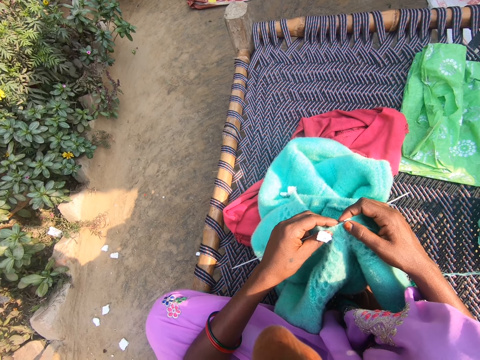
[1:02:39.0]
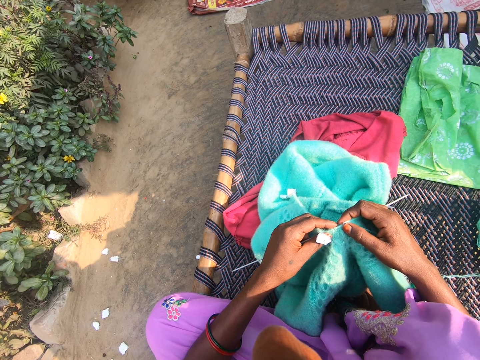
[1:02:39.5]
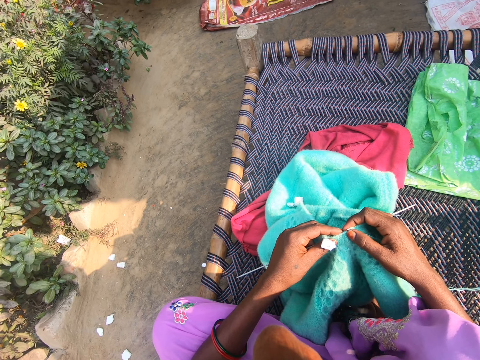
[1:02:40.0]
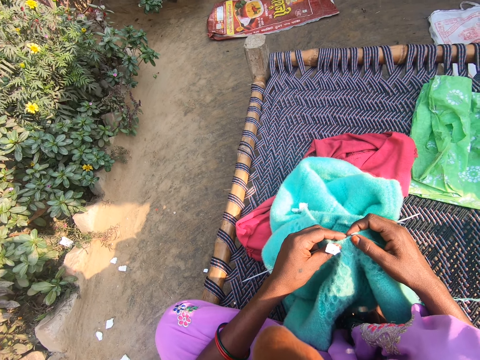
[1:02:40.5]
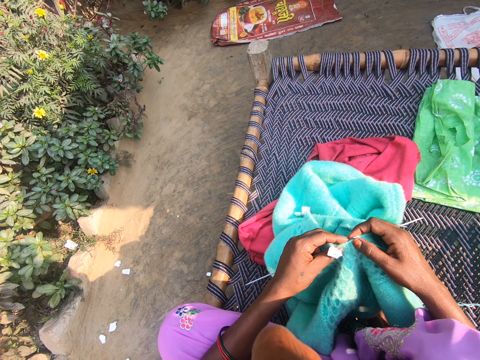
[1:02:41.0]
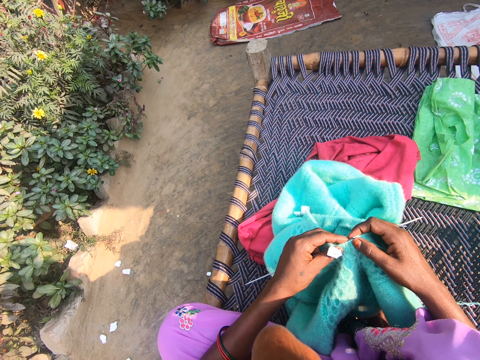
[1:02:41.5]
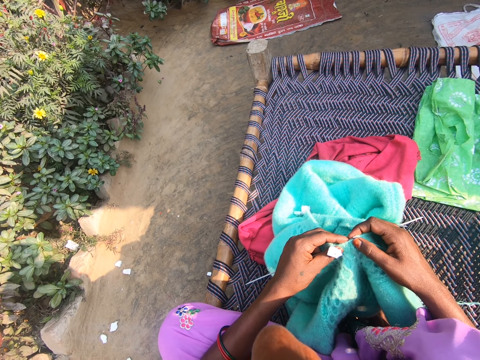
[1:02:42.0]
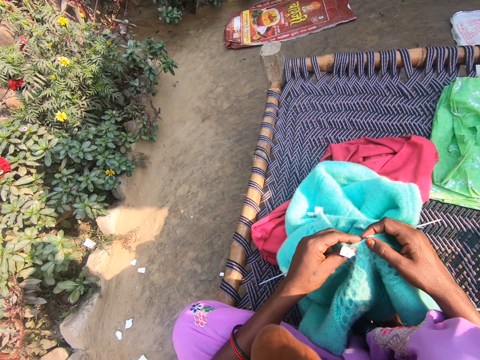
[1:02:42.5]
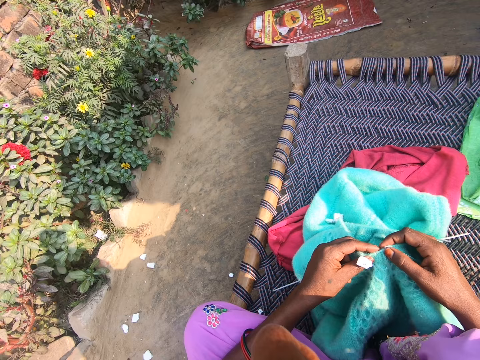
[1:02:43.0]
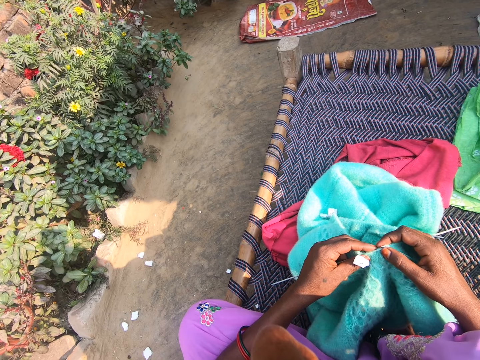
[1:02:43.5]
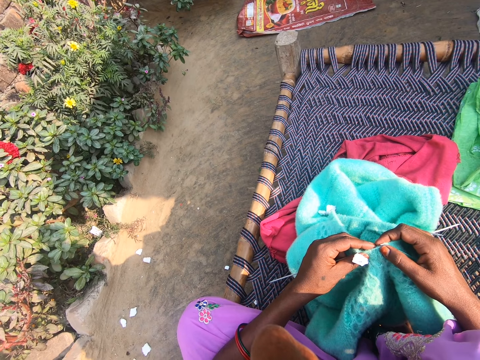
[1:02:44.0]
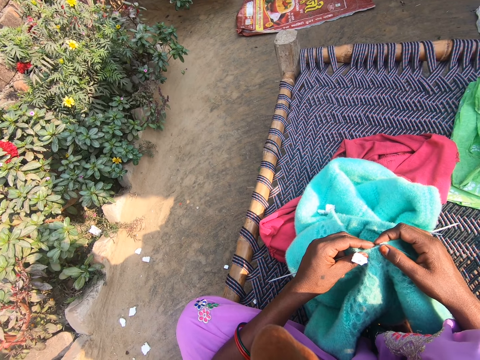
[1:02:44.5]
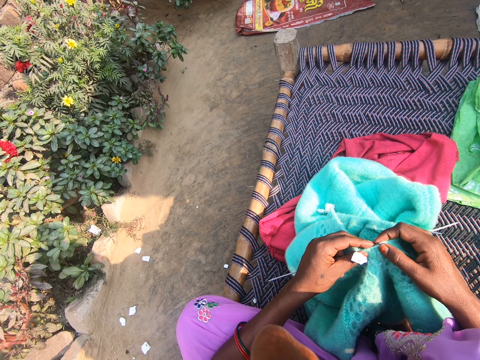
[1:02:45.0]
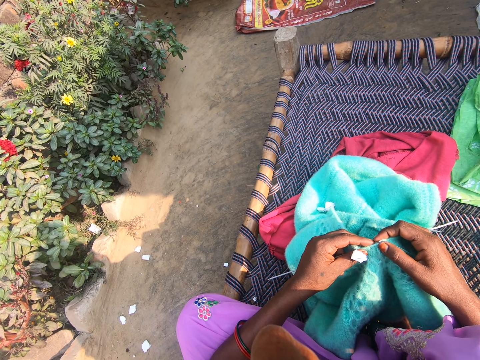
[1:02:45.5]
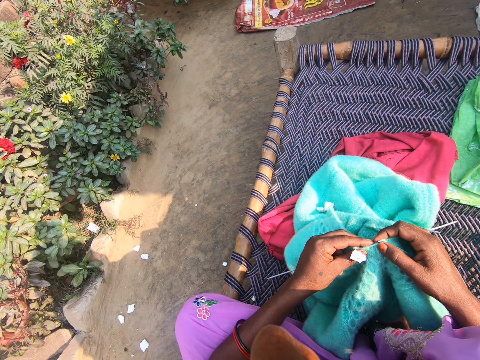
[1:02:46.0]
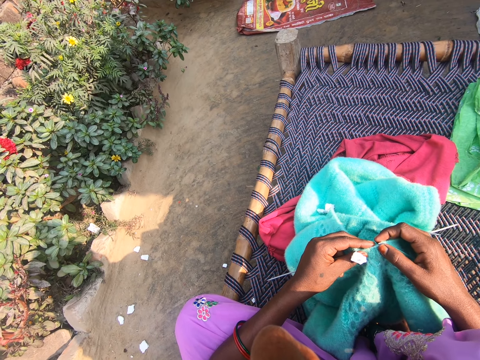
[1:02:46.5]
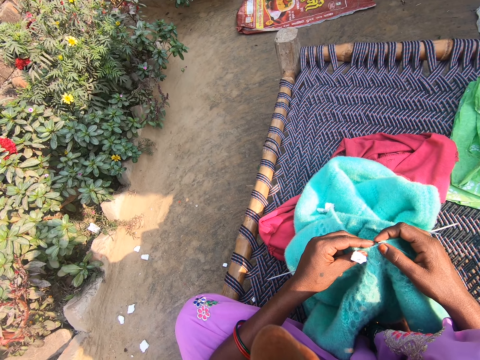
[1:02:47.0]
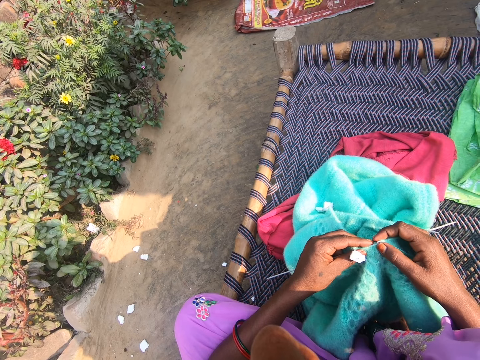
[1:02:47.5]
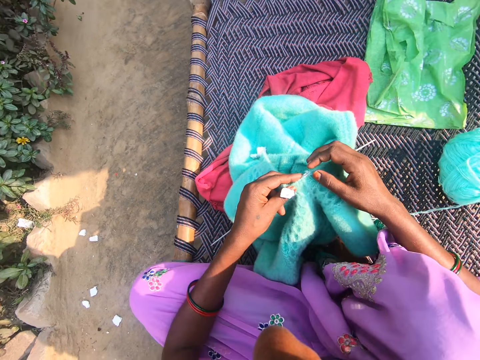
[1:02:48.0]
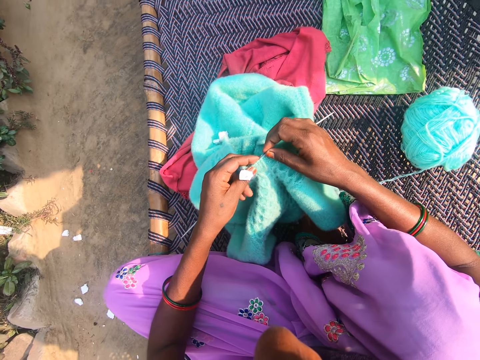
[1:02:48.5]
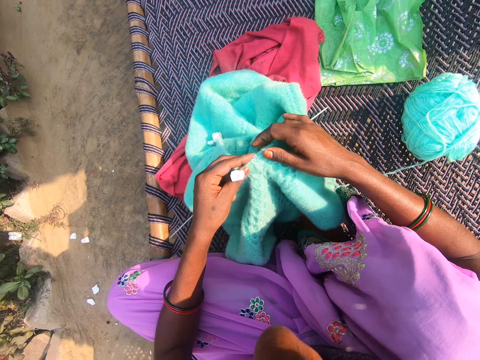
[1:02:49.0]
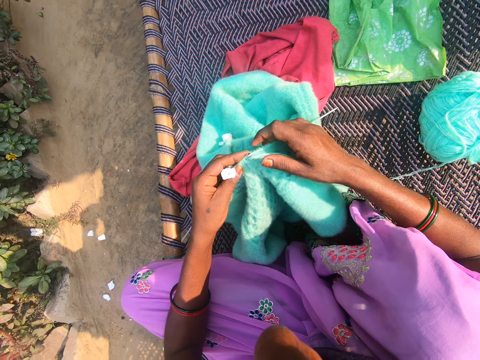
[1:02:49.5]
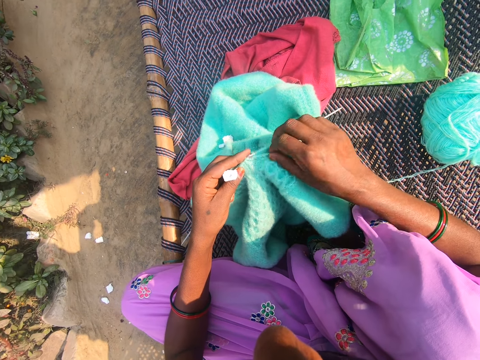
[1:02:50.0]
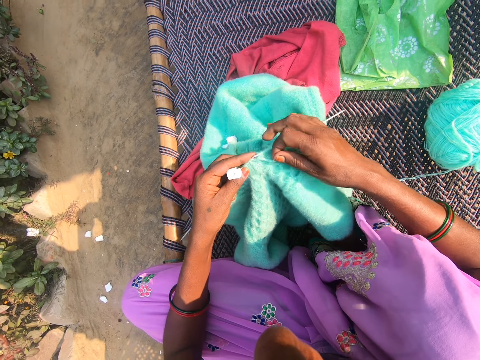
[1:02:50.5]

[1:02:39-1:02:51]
The camera wearer talks to someone in the background.

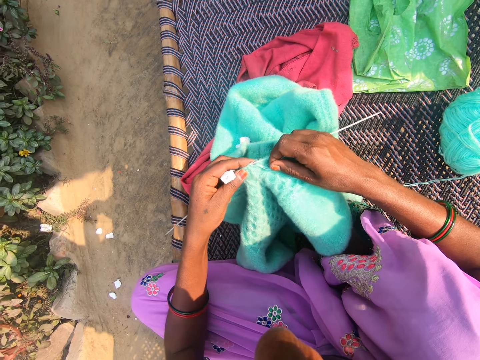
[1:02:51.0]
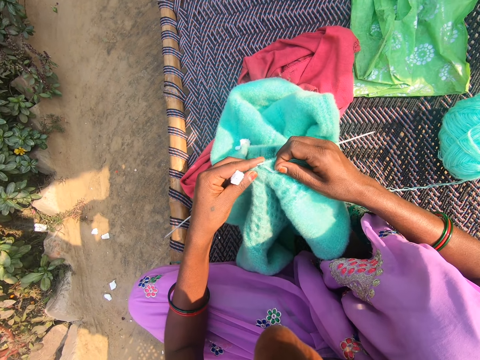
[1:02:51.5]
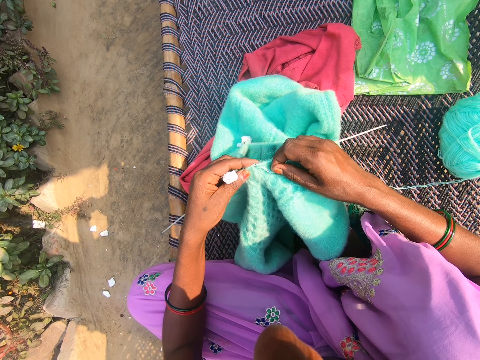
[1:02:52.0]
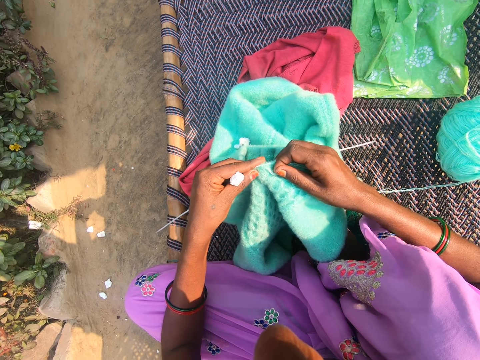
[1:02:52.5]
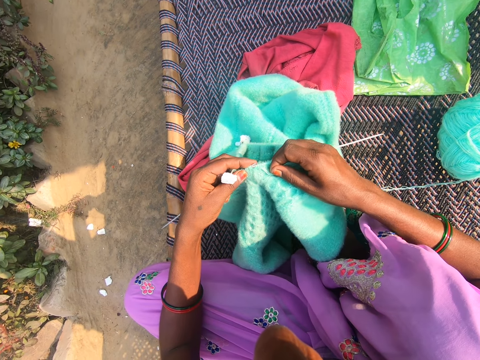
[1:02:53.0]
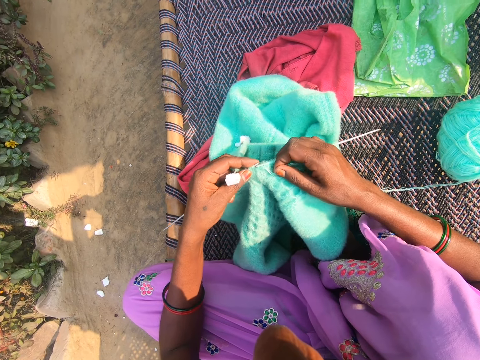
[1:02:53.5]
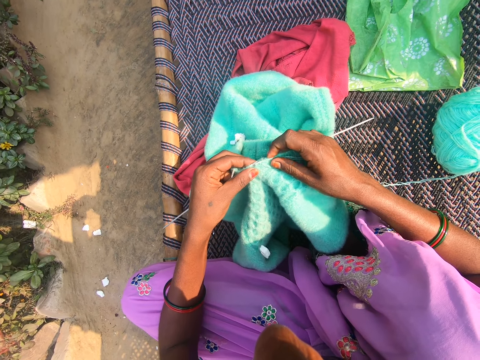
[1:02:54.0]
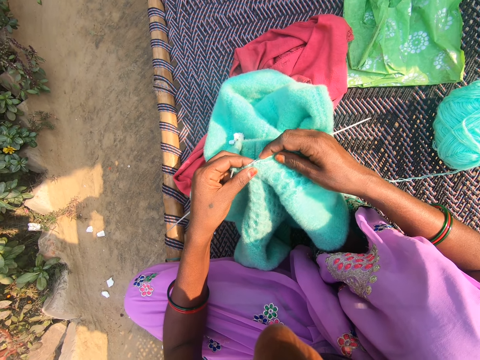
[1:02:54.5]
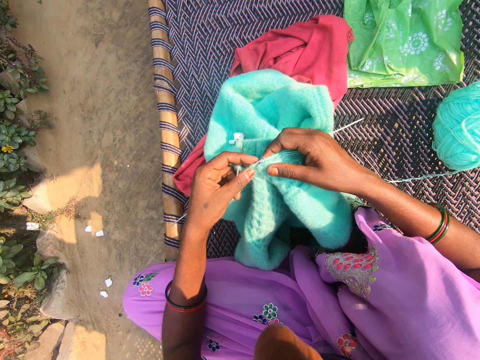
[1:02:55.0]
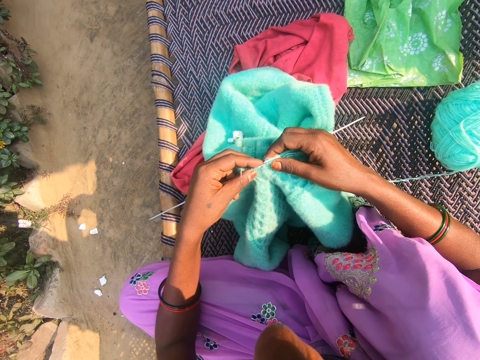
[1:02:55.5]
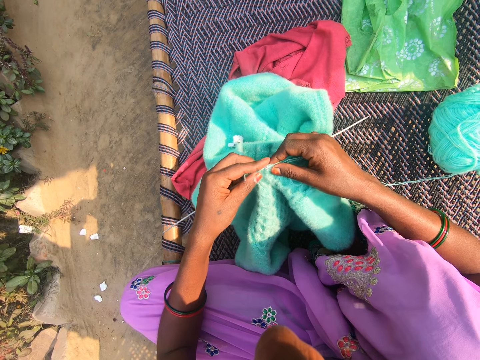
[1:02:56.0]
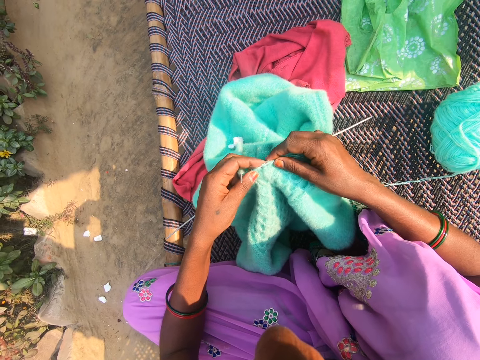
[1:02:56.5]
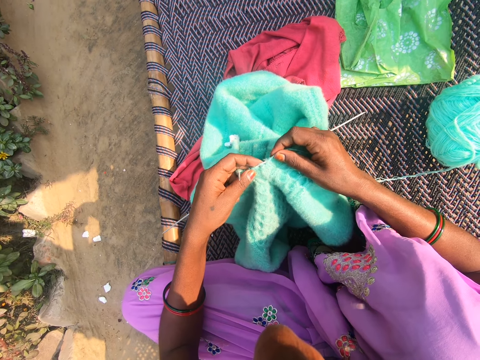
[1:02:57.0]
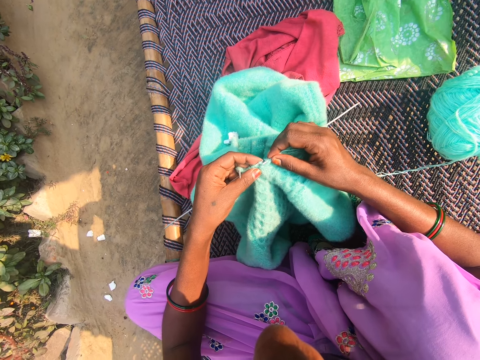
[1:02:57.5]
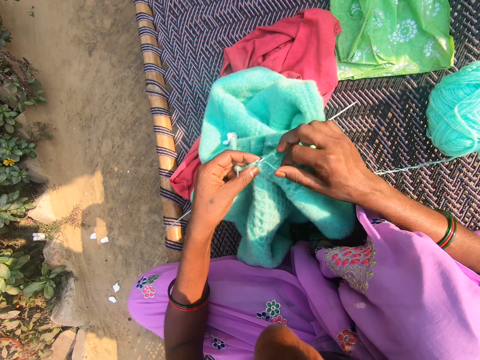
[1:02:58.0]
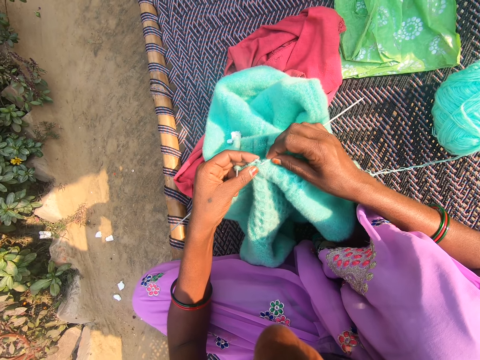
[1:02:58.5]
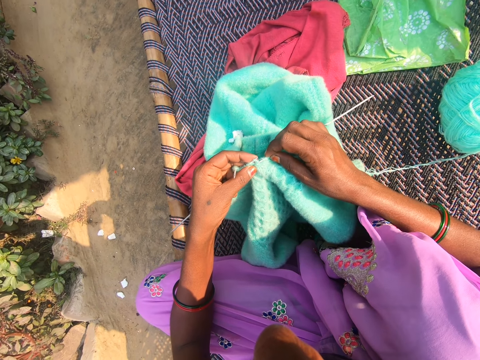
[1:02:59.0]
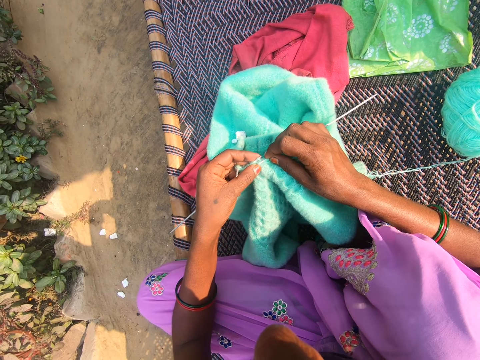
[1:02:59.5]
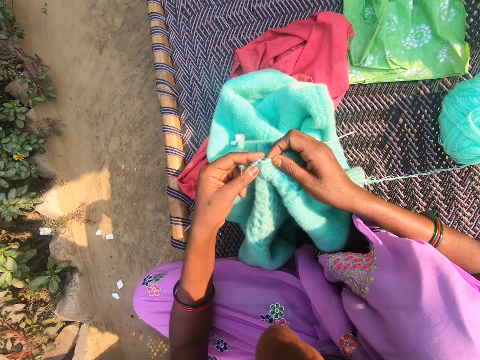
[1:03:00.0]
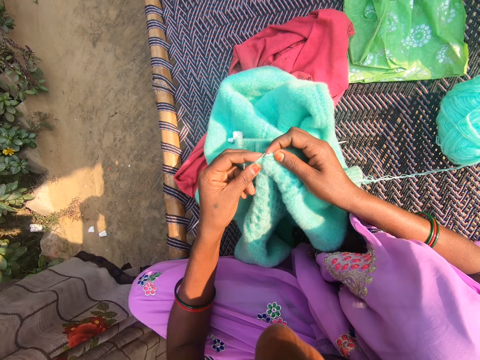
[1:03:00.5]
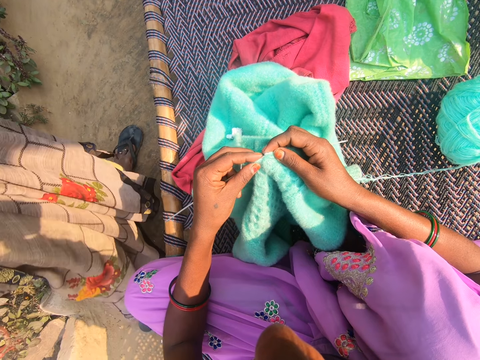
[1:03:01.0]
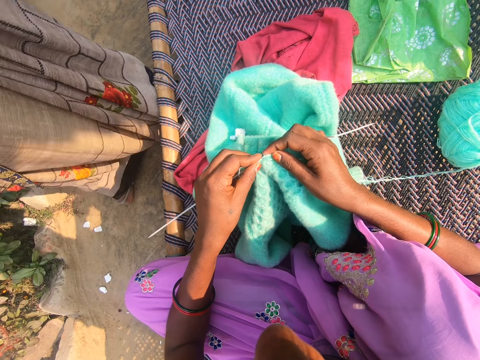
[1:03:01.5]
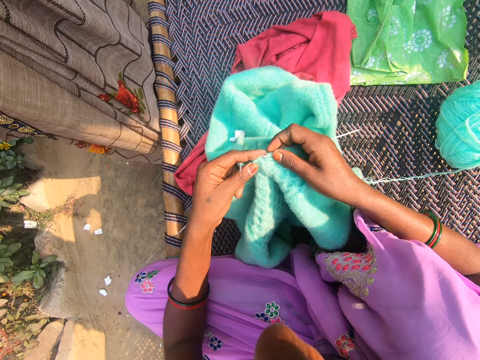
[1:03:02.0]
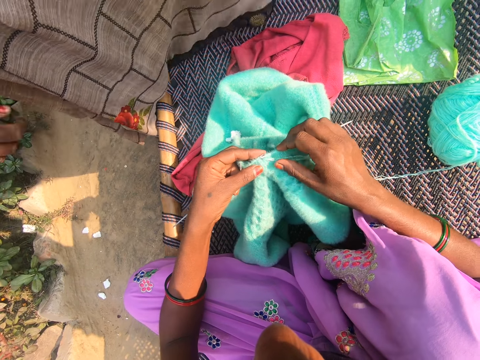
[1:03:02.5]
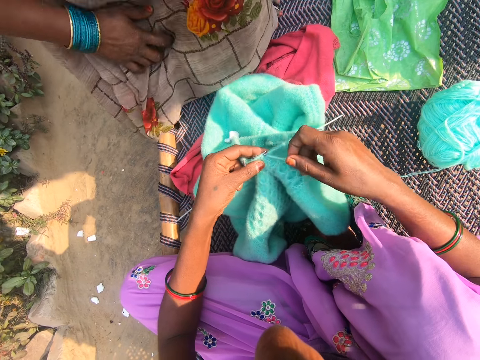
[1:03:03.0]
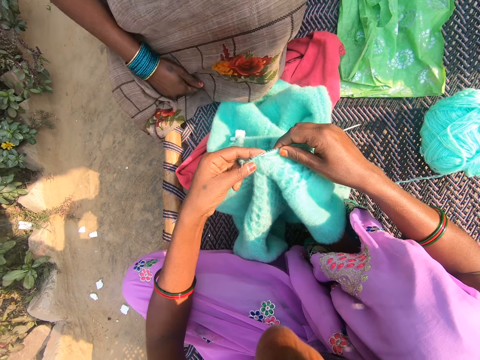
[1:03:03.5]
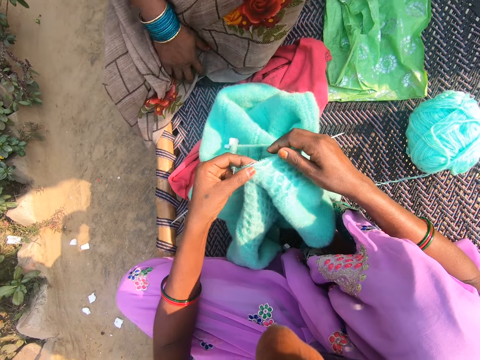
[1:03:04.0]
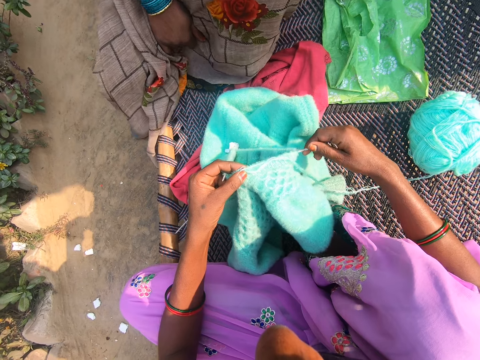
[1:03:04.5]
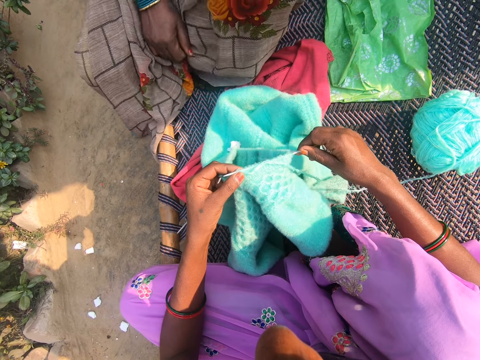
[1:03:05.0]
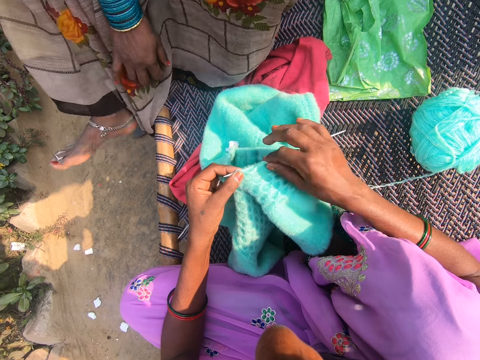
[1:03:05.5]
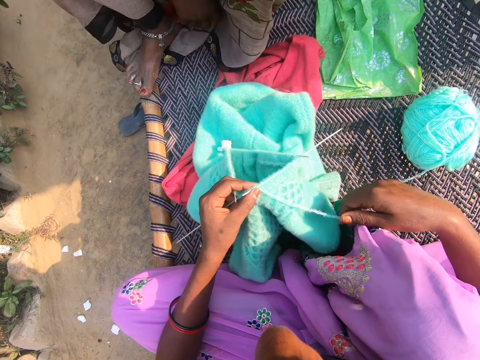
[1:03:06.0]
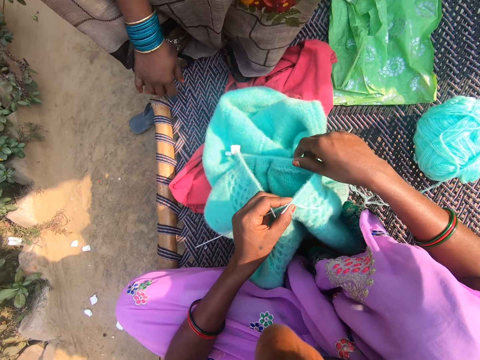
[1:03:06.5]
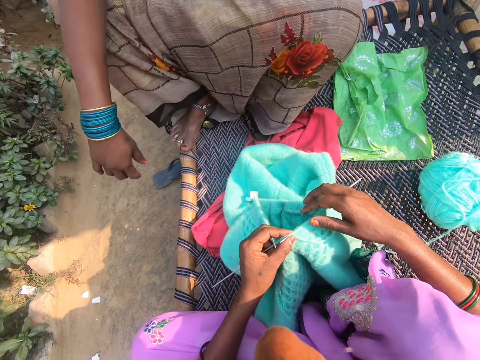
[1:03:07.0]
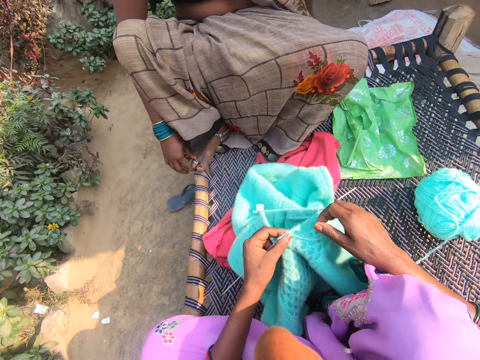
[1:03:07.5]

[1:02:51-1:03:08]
The camera wearer knits the fabric with a knitting needle. The woman walks past the camera wearer. The woman sits opposite the camera wearer on the woven bench. The woman places her right leg on the woven bench.
